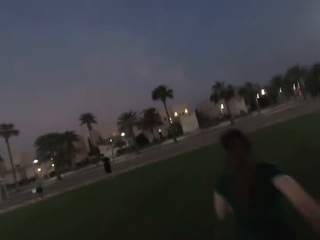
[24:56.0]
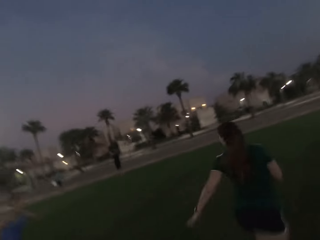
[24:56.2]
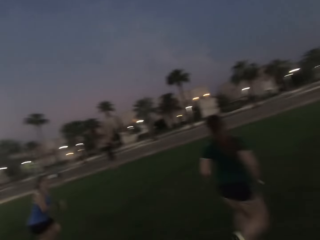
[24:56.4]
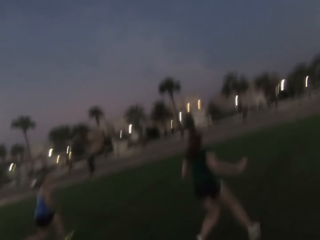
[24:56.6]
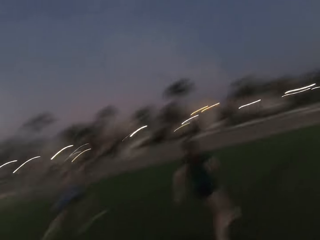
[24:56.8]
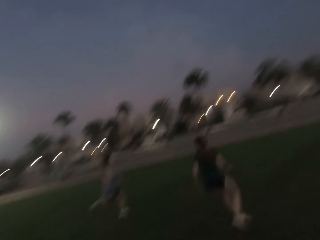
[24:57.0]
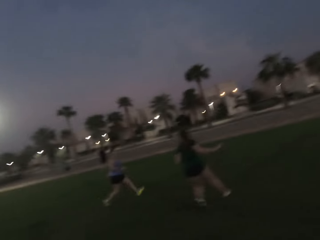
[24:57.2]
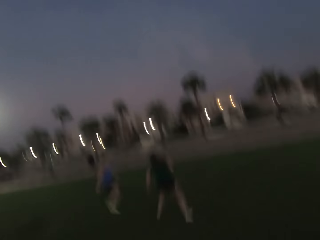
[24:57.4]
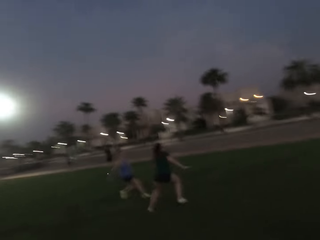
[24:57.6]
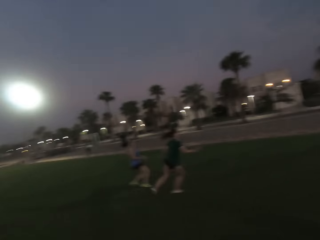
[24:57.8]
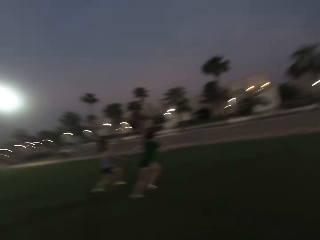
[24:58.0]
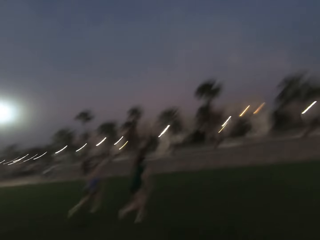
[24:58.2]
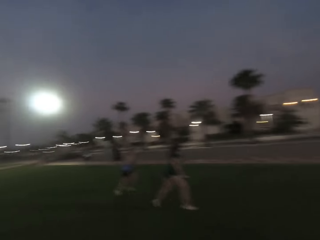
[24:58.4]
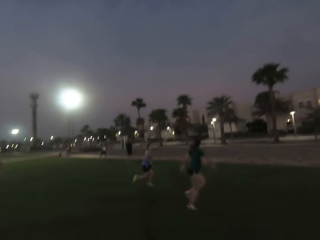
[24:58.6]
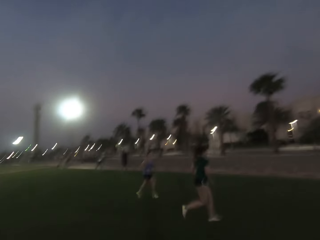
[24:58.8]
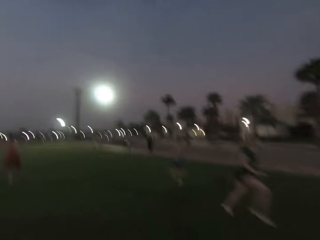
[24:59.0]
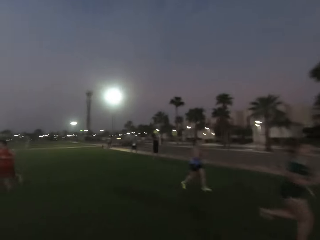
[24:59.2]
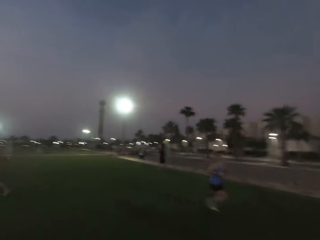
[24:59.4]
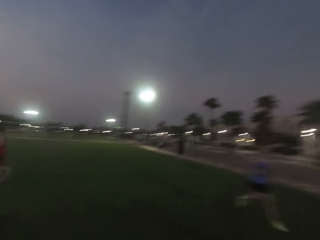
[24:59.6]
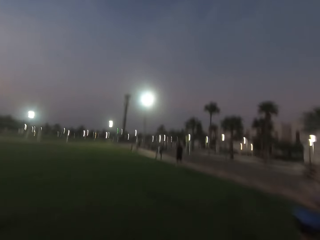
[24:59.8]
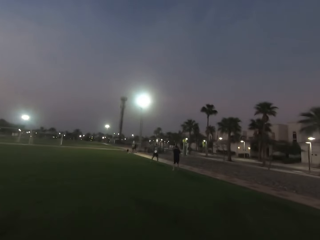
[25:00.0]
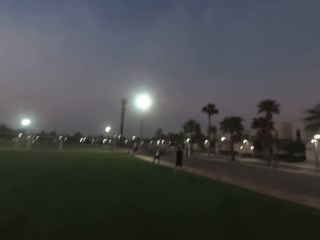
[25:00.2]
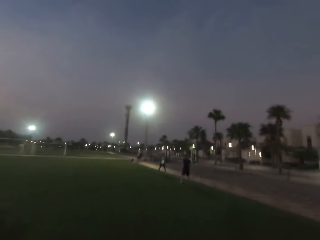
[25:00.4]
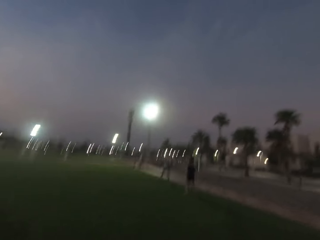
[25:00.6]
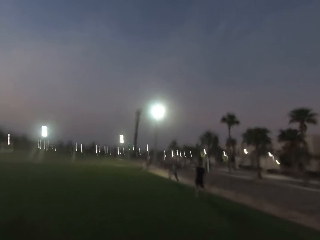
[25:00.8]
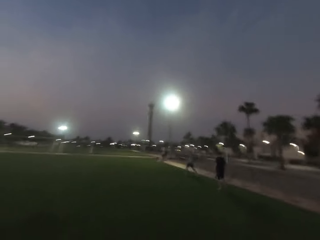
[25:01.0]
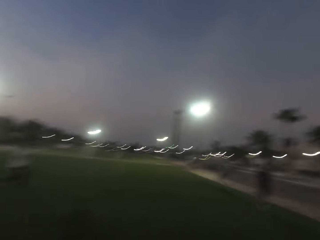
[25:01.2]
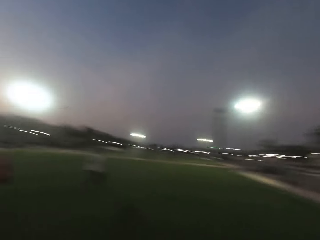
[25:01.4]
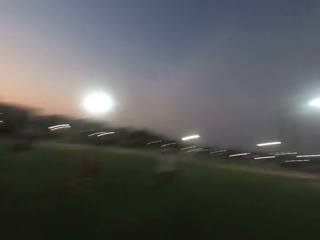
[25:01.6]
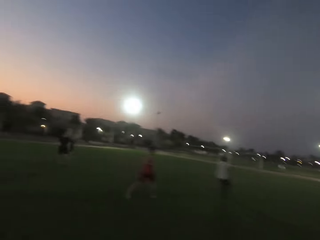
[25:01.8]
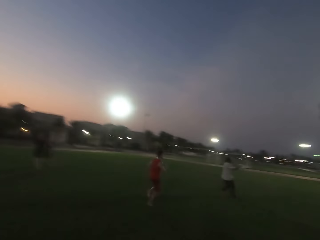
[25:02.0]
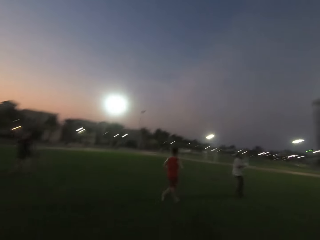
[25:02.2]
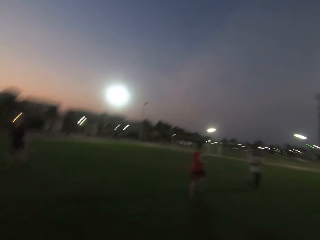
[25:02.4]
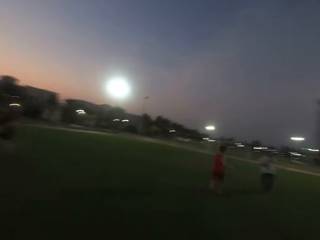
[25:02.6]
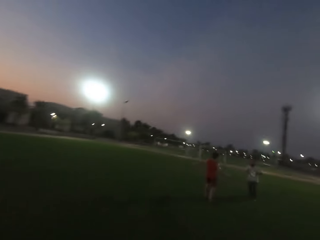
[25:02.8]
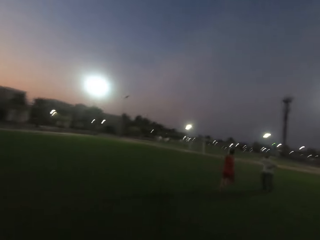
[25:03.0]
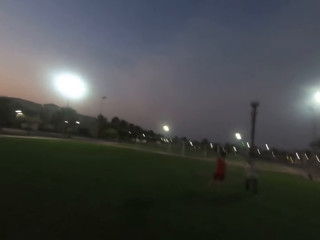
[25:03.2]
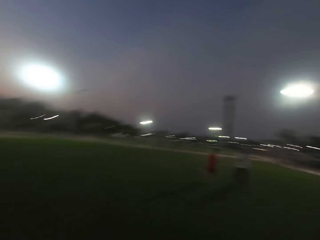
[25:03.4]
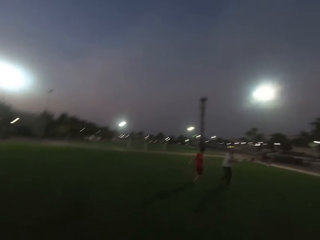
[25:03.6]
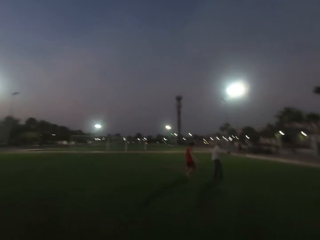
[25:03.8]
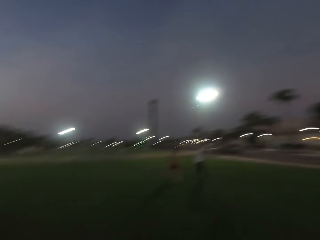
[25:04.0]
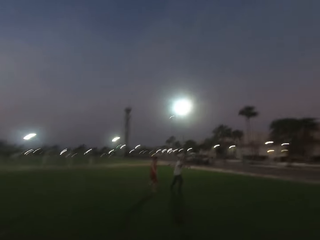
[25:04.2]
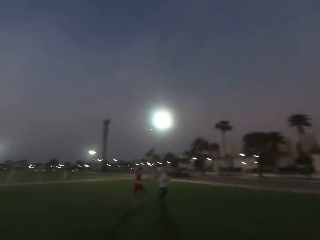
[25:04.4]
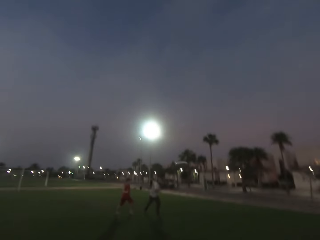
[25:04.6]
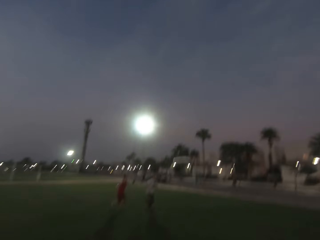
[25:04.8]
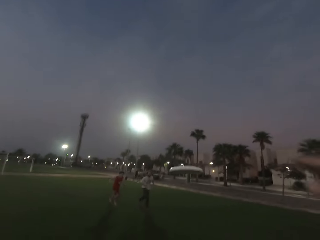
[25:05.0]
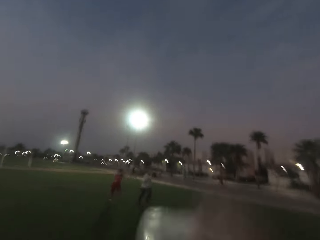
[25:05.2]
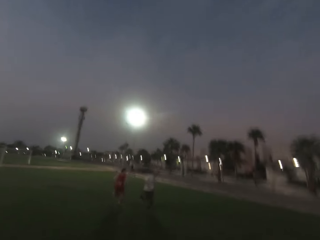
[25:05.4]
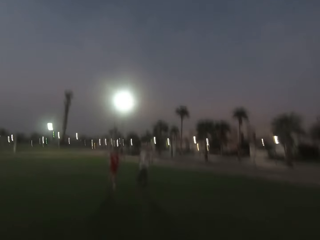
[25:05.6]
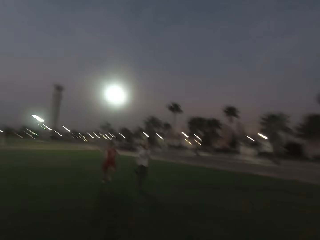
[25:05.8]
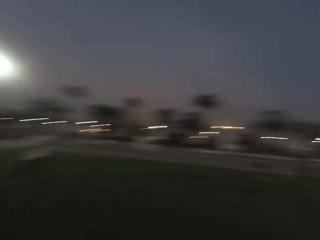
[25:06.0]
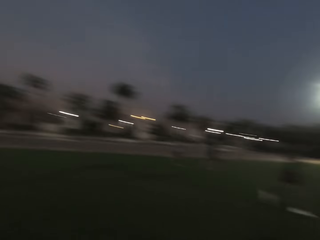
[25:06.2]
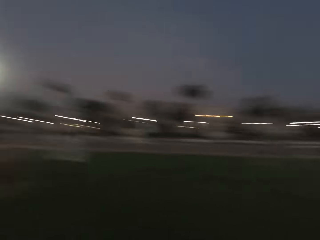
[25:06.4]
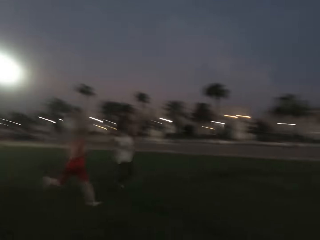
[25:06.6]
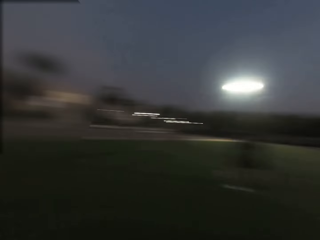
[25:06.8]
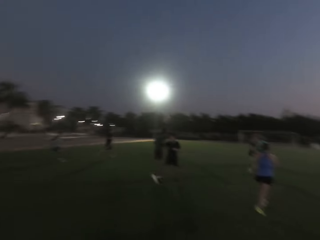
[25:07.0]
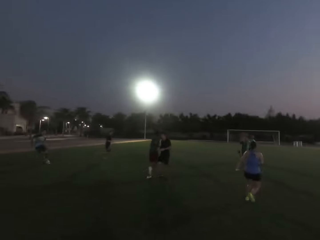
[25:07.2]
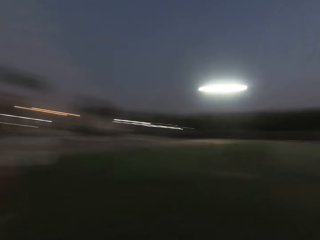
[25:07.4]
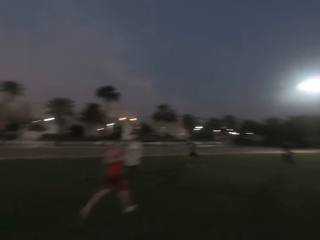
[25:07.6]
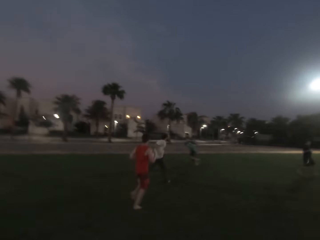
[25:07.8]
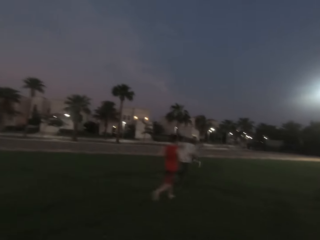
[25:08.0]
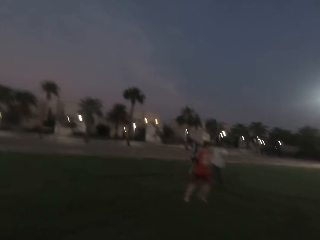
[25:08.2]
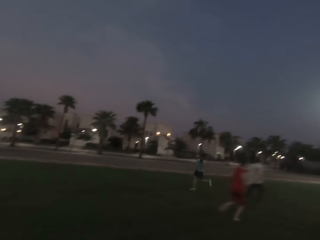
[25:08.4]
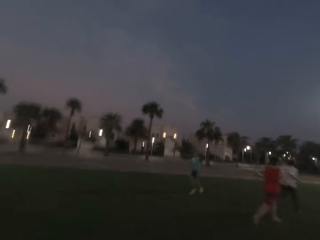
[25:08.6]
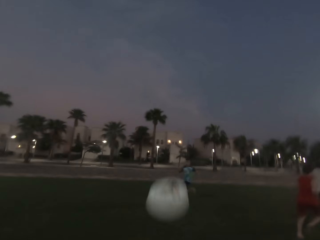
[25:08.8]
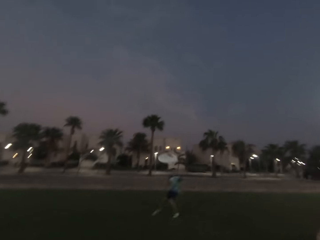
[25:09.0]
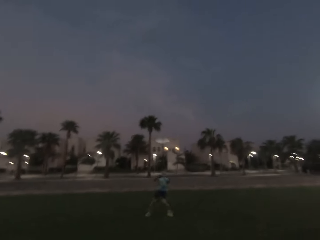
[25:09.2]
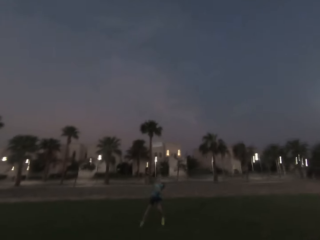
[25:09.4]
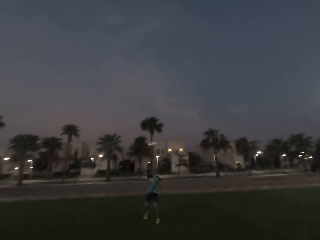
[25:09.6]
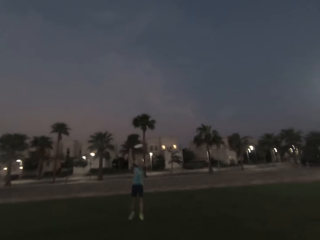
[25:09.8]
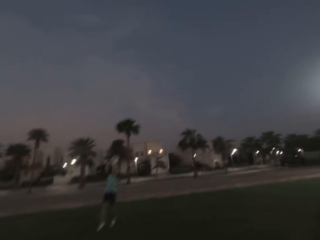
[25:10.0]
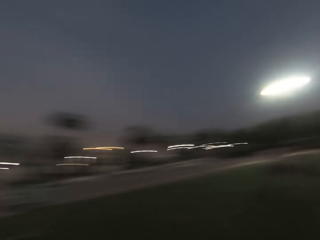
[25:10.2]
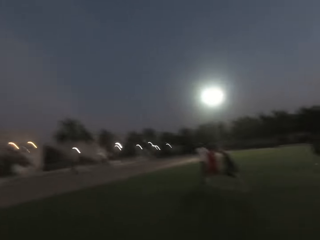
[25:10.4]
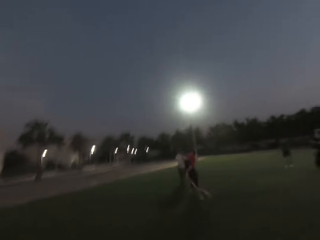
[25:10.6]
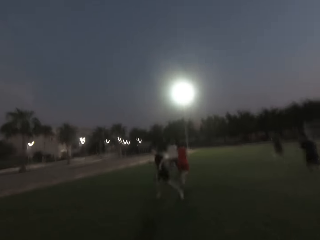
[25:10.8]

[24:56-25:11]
The camera wearer runs forward. A lady runs on the field. The camera wearer runs around the field. A man throws a plate to the camera wearer. The camera wearer runs forward and looks straight. They throw the plate to another man.

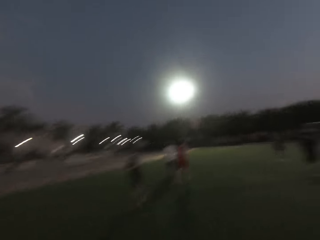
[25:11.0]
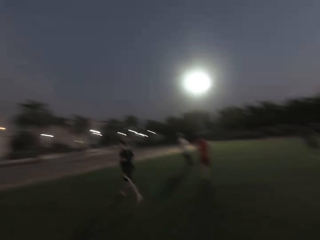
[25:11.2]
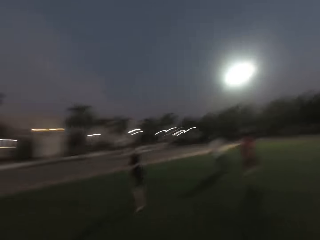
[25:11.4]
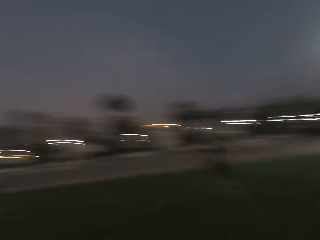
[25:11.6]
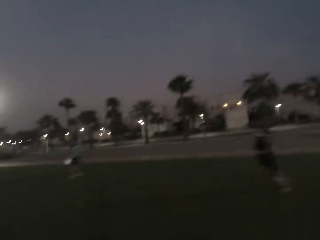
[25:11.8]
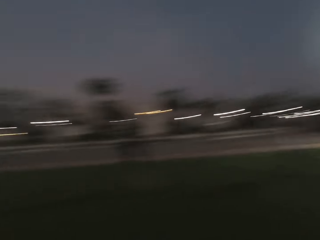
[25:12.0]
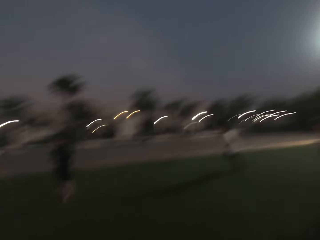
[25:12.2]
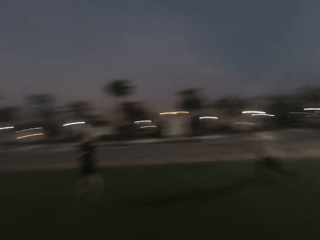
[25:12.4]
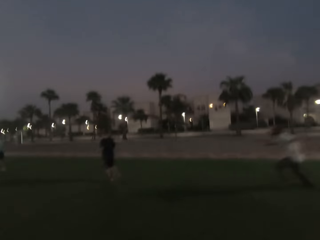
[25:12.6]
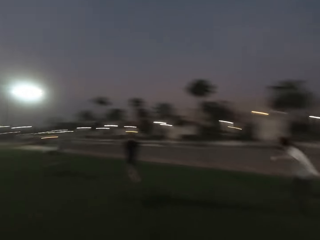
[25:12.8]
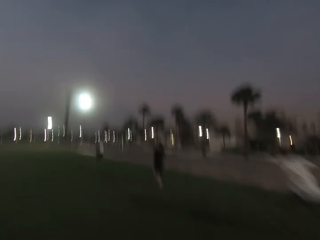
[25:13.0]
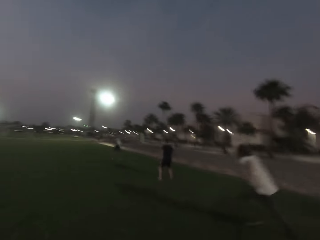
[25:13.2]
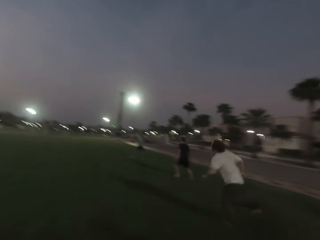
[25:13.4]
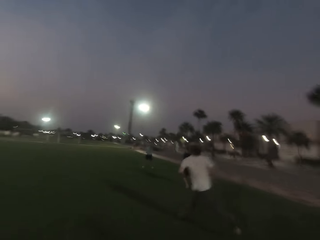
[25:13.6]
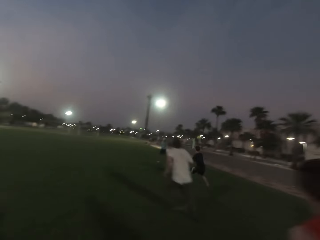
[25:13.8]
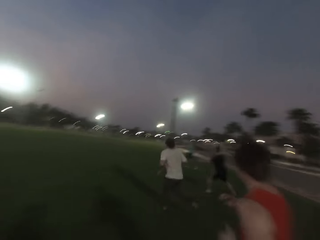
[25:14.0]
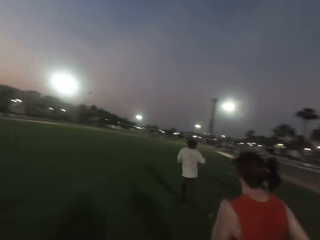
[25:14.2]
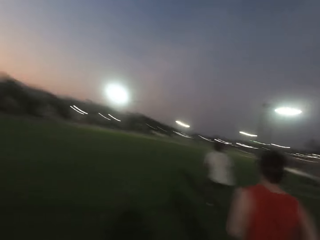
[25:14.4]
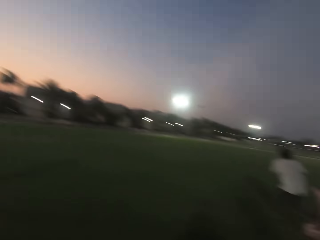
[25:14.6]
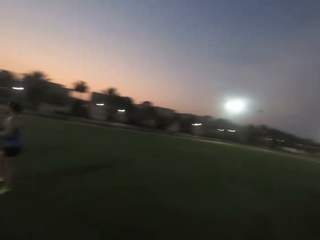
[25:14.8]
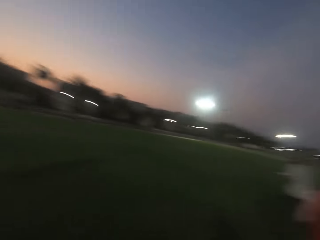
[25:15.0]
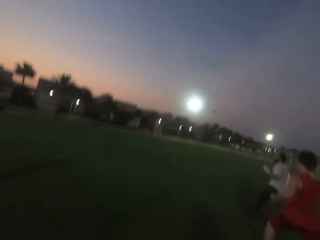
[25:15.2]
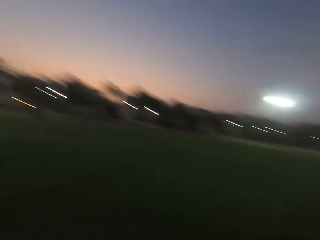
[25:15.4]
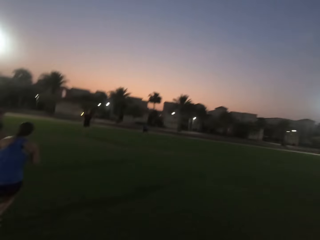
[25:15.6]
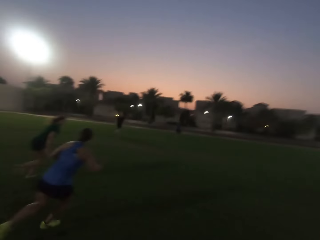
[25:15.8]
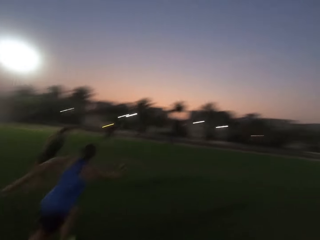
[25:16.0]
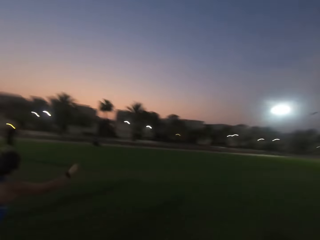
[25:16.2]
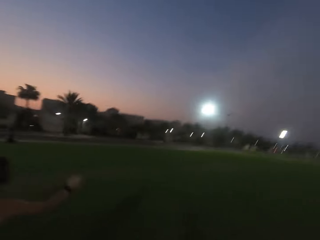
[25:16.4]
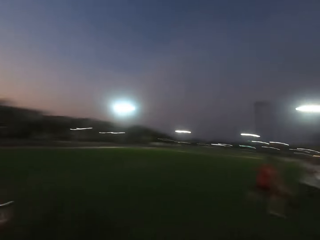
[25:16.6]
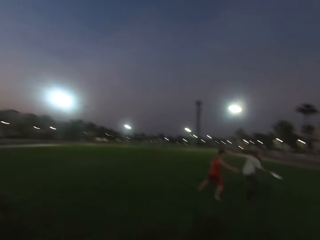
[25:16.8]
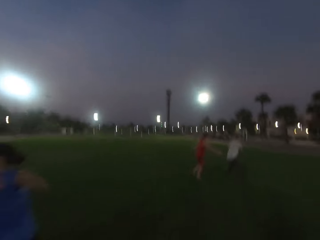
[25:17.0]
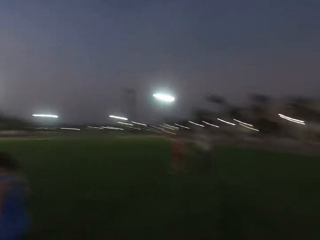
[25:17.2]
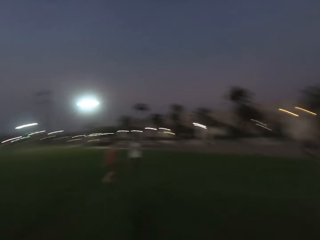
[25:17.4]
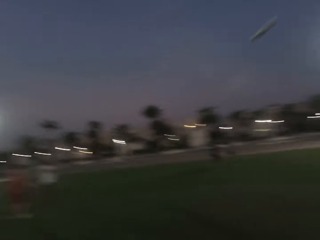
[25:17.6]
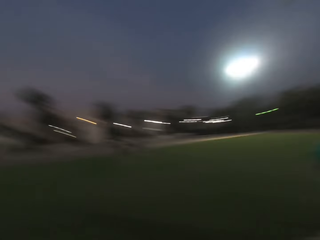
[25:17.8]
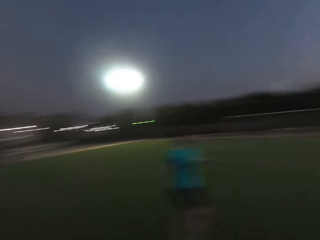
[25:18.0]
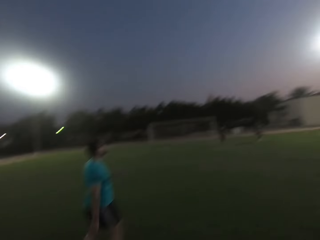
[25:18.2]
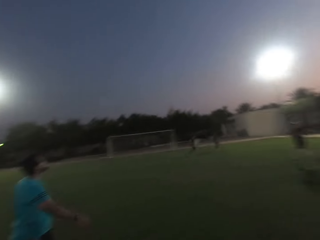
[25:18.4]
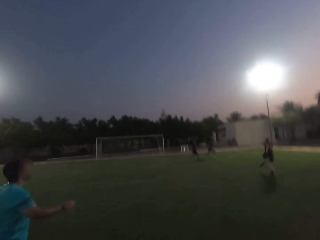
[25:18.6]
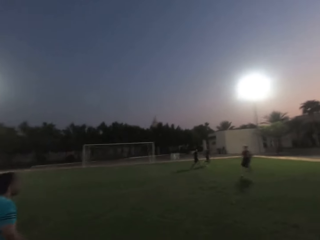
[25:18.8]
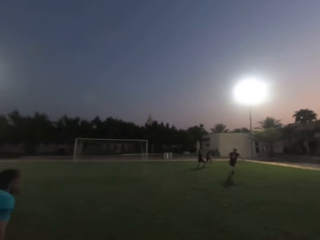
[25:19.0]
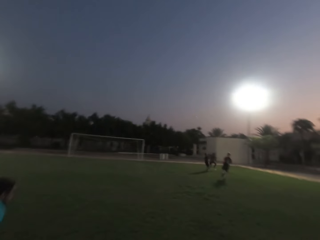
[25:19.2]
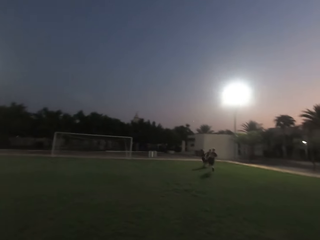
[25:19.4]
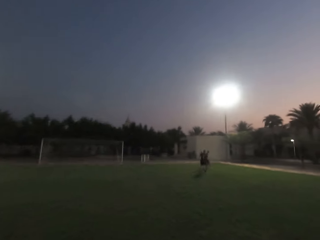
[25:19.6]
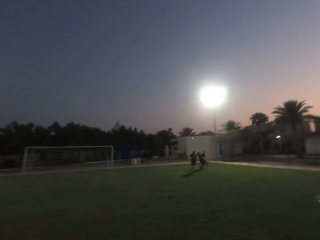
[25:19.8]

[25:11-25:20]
The camera wearer runs forward.
